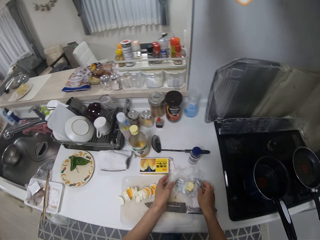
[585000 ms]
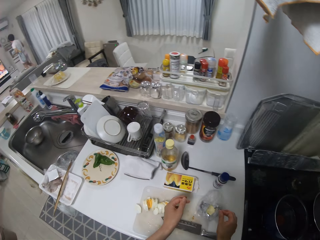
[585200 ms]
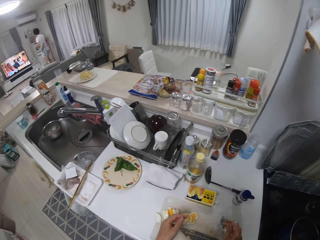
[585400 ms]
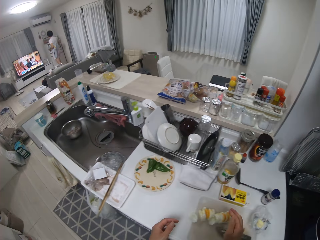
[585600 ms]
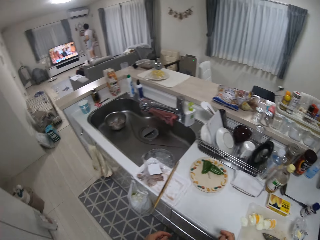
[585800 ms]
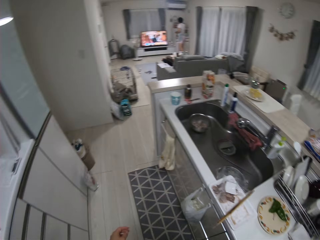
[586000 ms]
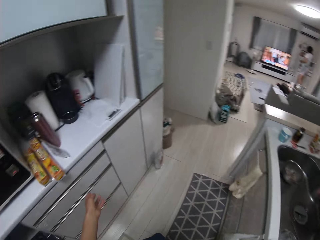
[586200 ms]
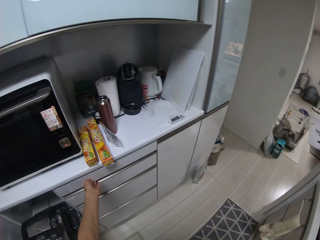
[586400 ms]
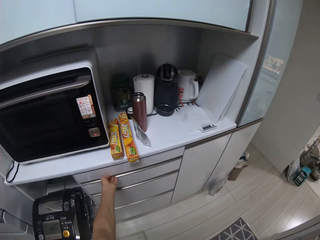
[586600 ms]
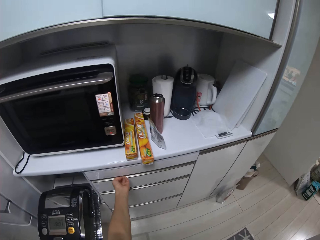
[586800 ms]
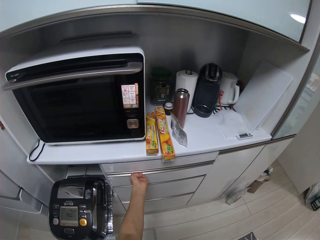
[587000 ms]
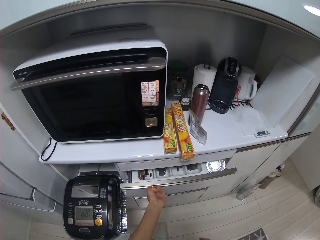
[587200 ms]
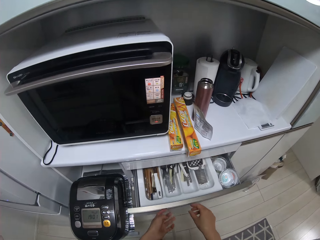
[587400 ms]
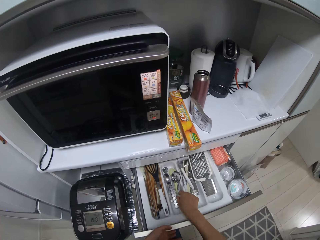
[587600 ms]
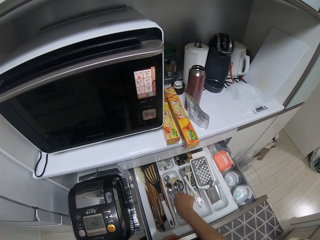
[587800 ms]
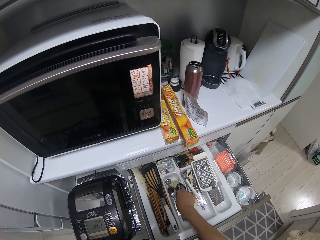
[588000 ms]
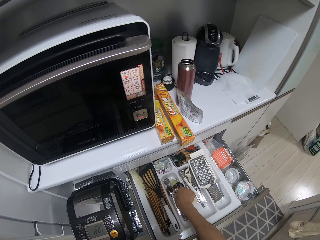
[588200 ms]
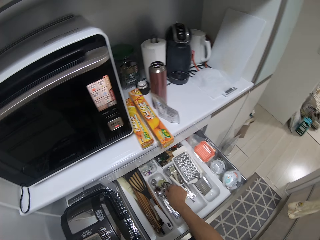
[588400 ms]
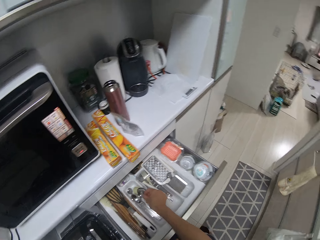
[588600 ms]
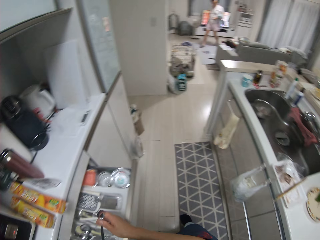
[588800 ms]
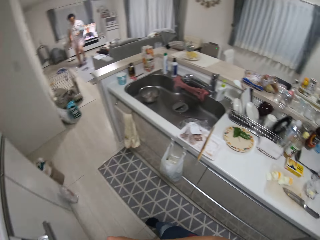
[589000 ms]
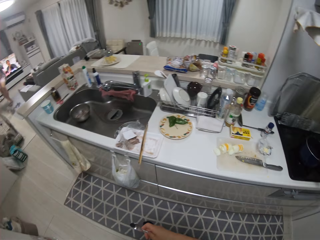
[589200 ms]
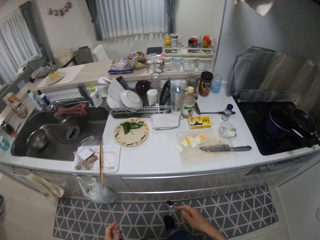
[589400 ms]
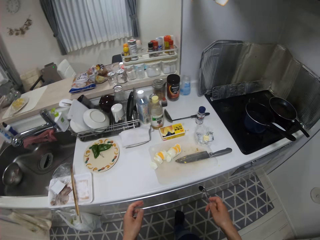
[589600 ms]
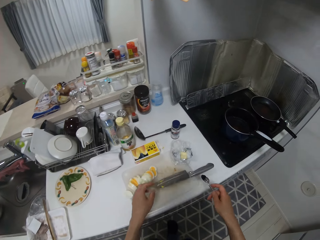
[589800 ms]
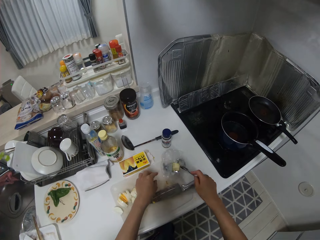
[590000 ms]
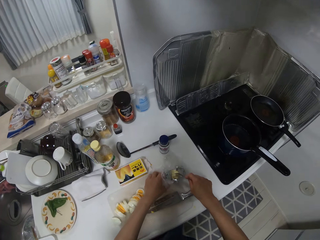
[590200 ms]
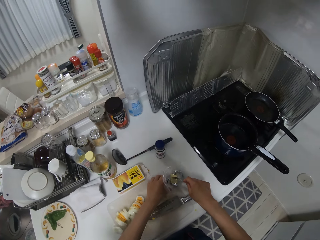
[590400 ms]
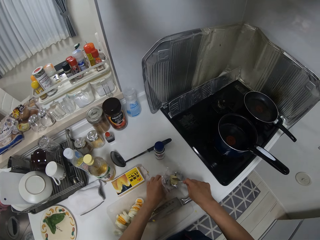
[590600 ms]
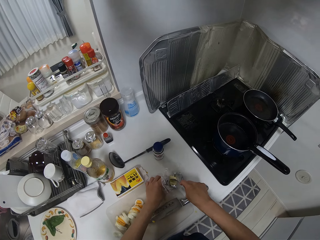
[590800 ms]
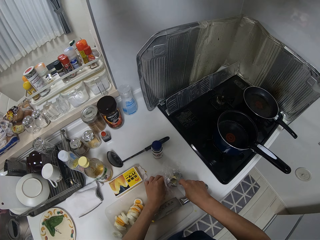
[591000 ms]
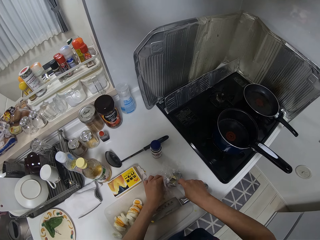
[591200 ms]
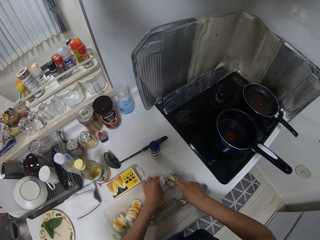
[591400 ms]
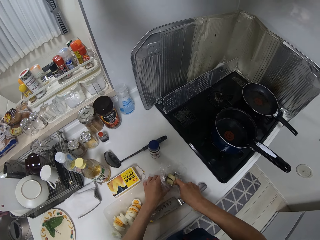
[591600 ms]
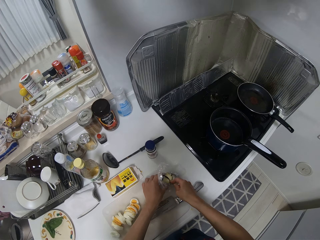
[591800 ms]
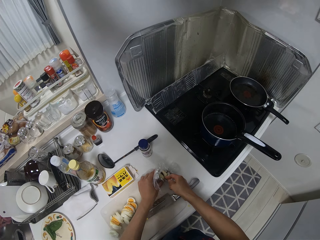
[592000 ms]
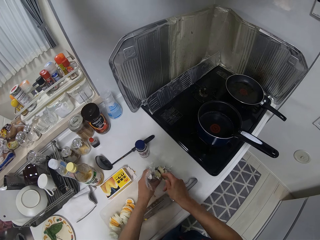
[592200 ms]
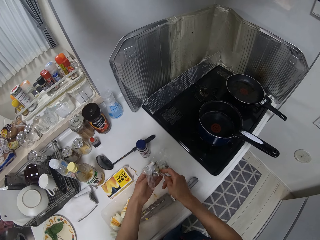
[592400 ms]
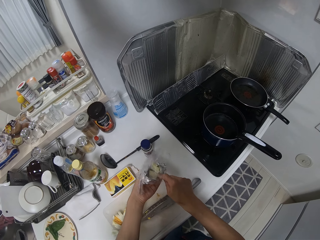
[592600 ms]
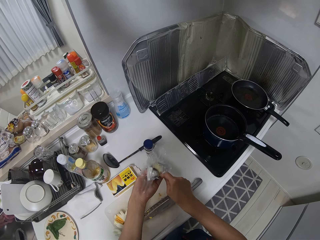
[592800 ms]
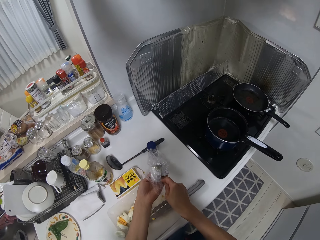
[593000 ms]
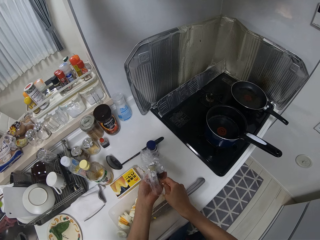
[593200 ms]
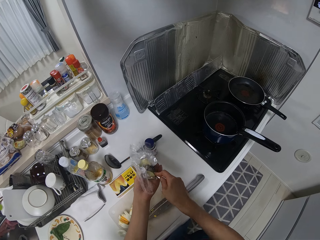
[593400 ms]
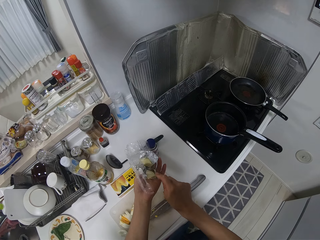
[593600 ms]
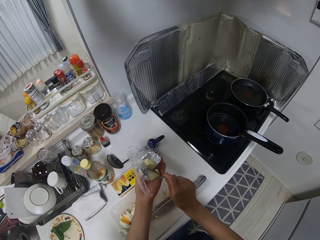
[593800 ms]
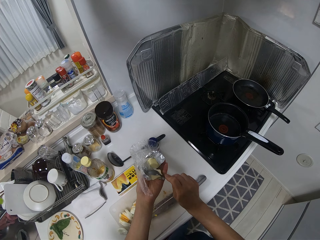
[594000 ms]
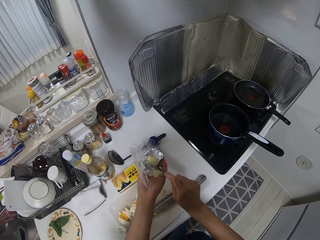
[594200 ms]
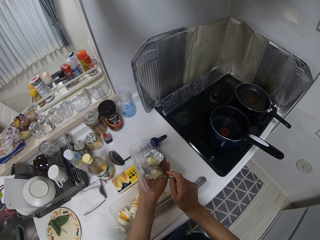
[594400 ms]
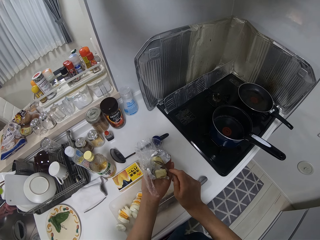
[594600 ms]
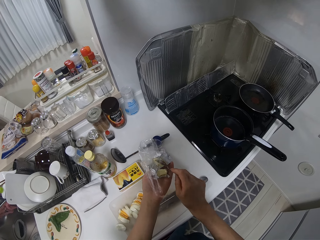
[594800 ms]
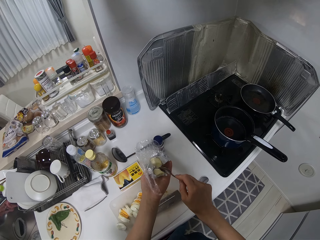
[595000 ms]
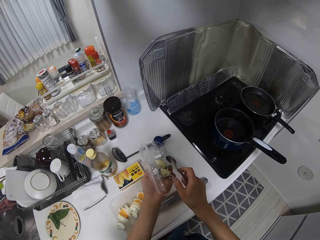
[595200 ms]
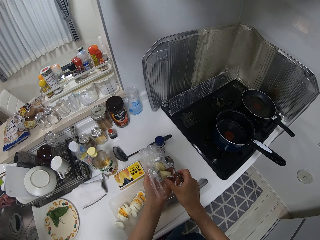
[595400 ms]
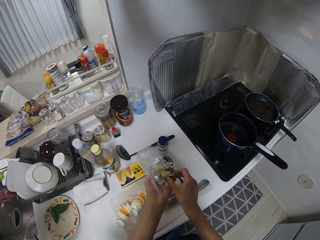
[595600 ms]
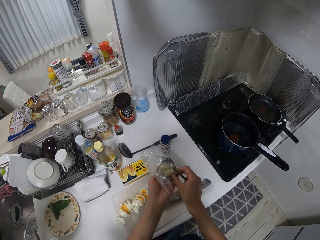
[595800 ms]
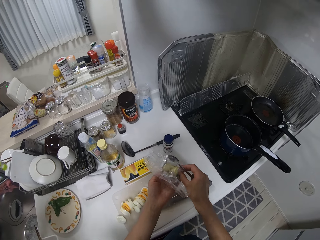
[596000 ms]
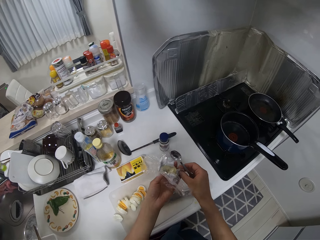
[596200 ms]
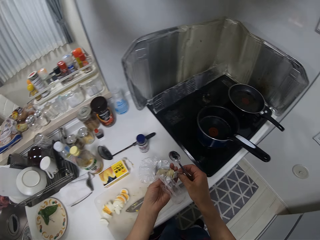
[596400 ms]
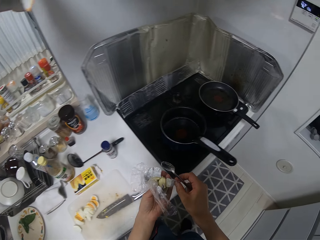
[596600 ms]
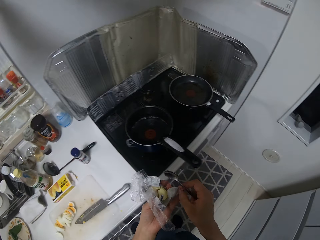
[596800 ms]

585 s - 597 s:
The camera wearer drops the unwrapped nylon in her two hands on the table. She walks around the kitchen. She opens a drawer behind her with her left hand. She takes a spoon from the drawer with her right hand. She walks around. She divides the food in the unwrapped nylon with the knife in her right hand. She takes the butter. She picks up the nylon from the table with her two hands.

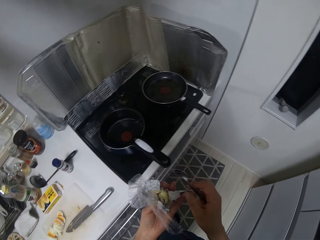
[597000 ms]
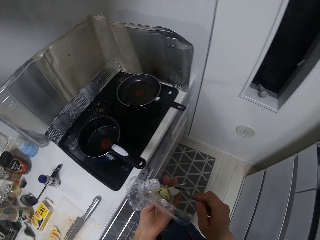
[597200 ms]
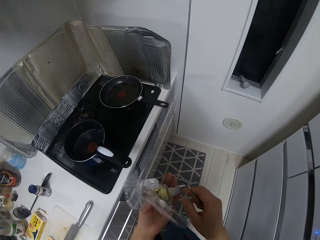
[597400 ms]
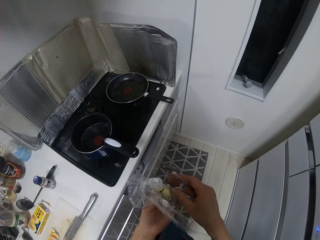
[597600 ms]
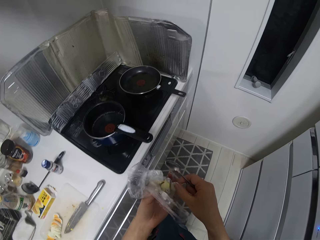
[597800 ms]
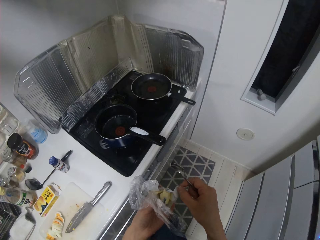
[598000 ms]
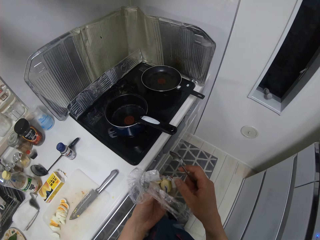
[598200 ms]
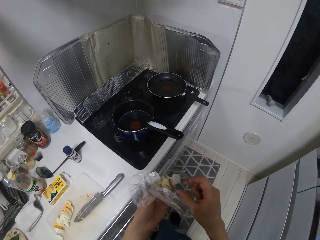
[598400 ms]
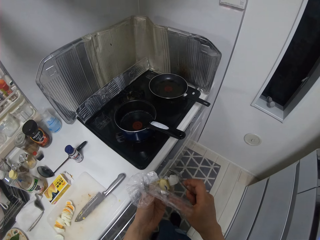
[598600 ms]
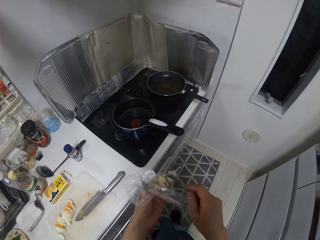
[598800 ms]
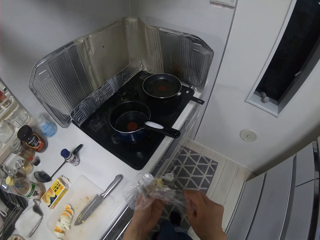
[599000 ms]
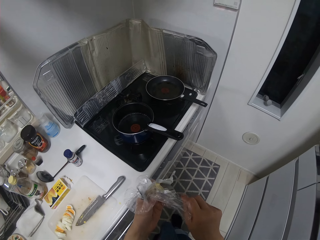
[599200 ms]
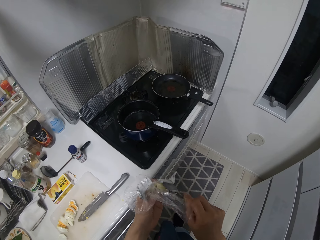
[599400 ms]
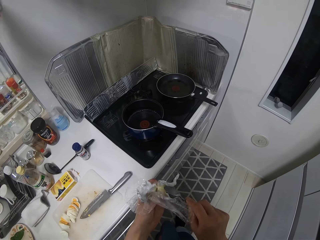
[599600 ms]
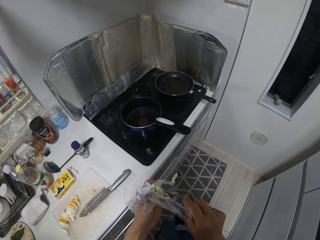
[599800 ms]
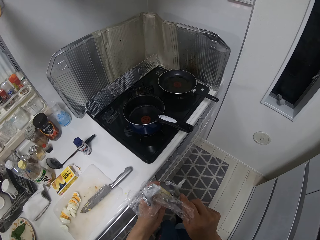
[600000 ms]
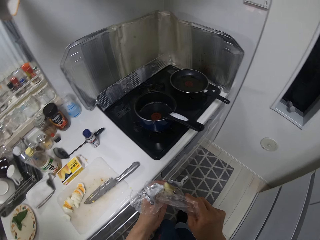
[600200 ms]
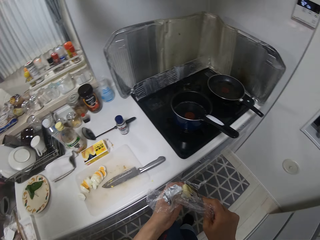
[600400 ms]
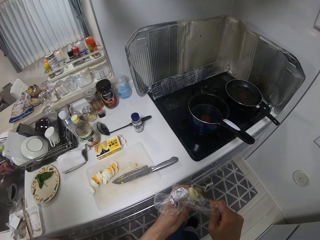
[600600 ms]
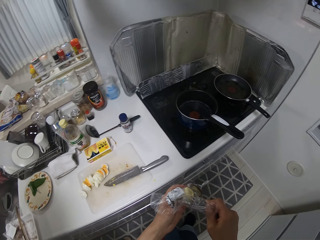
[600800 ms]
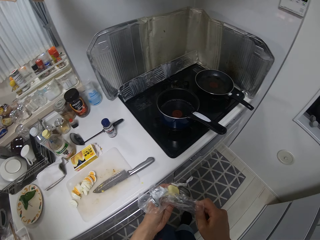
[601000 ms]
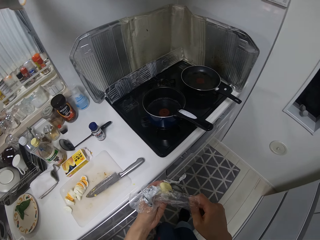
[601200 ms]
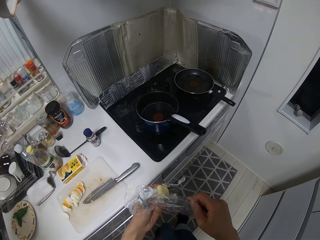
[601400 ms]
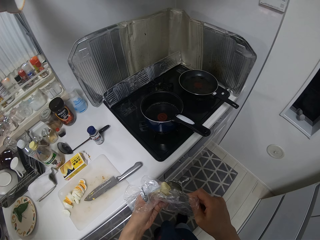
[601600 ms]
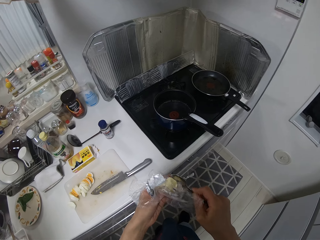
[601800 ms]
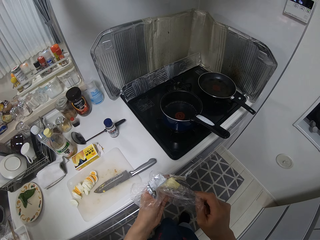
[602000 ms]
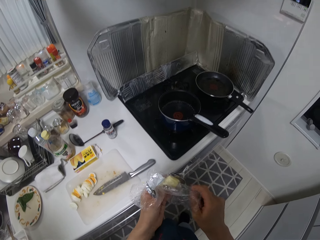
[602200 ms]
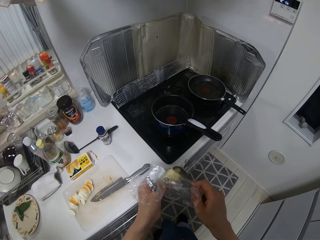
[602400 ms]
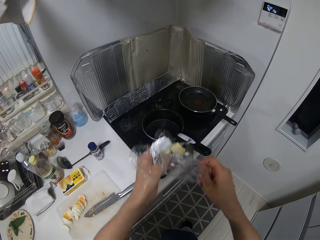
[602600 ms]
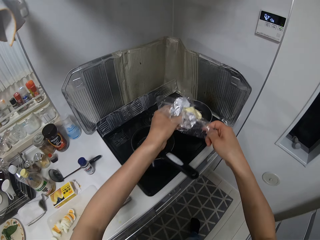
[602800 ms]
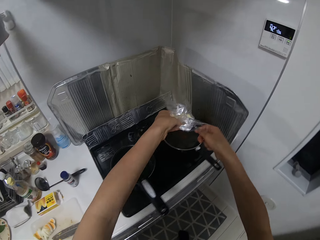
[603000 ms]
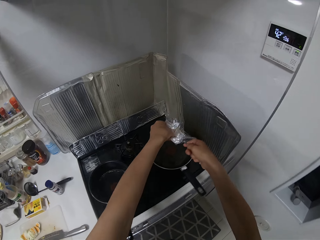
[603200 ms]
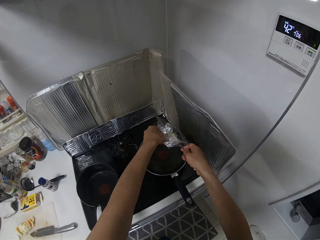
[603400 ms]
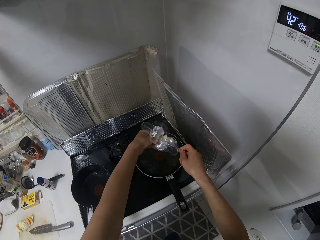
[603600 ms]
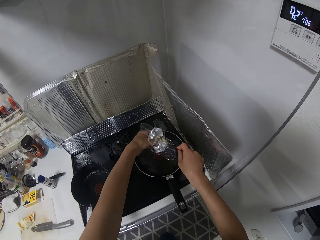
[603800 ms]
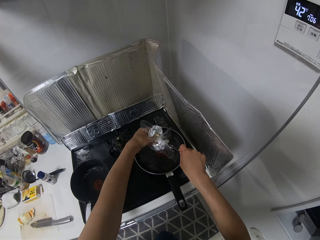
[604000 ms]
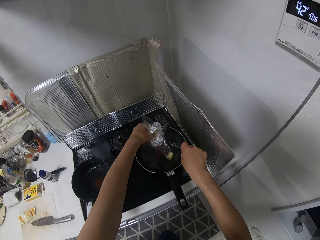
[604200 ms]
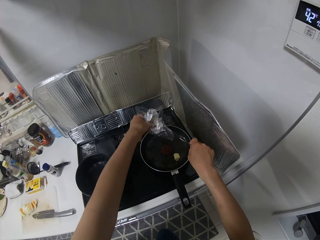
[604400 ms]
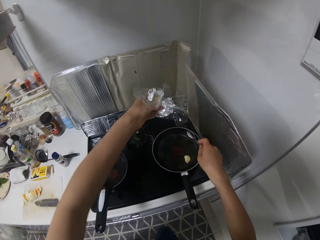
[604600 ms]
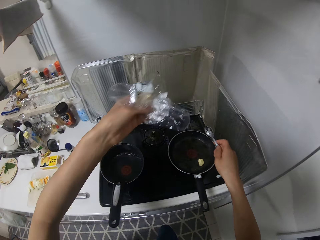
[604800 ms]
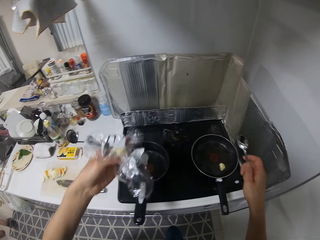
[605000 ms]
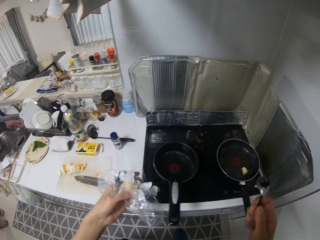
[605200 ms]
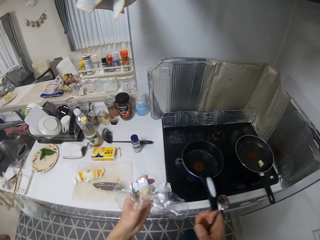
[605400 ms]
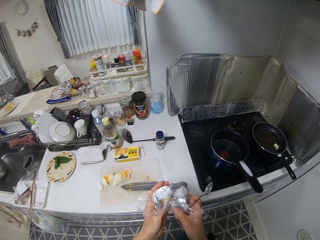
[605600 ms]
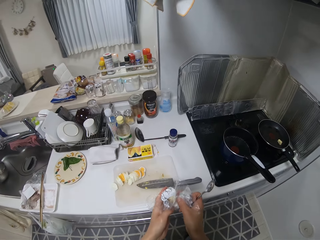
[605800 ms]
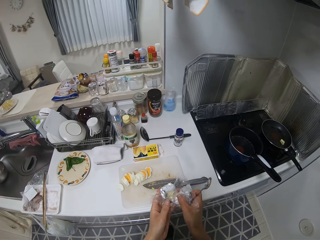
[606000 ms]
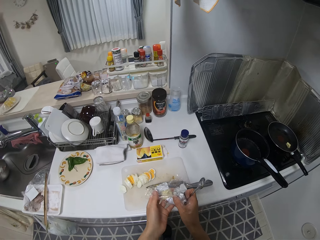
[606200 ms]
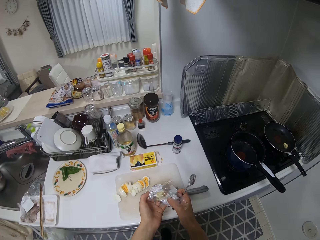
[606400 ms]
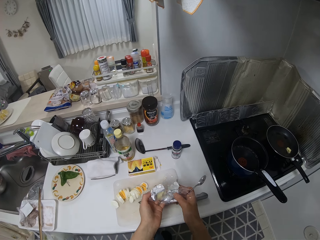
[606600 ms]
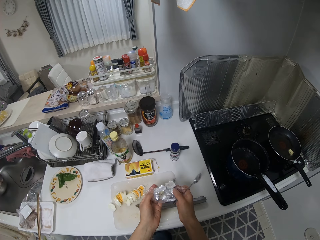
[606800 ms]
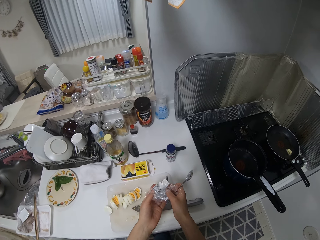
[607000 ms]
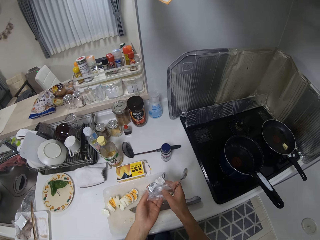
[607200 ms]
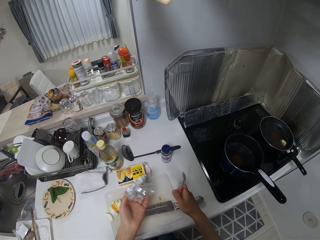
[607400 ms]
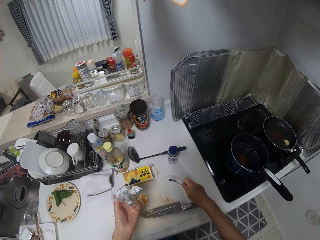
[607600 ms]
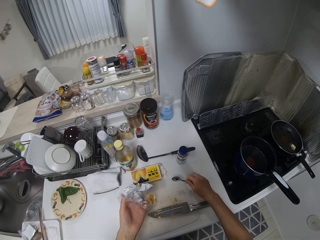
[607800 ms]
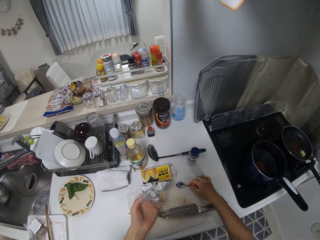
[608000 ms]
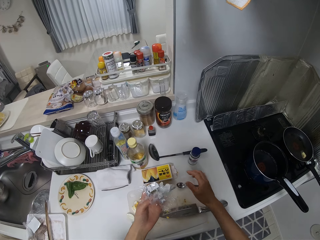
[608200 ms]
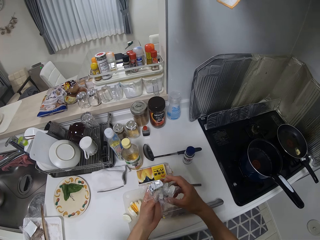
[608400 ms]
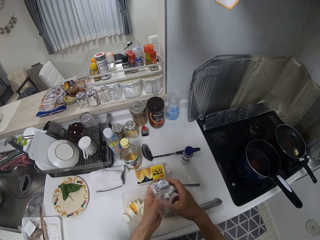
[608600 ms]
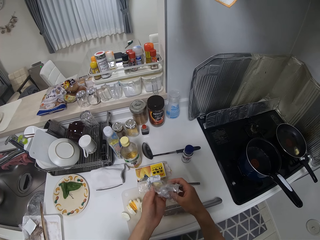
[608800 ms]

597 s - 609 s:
The camera wearer puts half of the food in the nylon into the fry pan on the cooker. She wraps the food in the nylon with her two hands. She drops the spoon in her right hand on the table.
